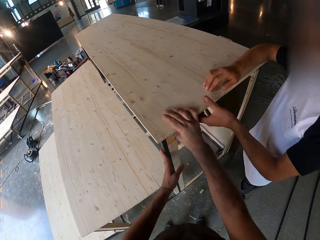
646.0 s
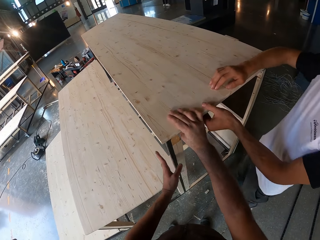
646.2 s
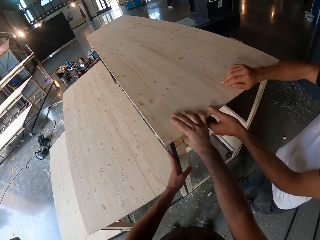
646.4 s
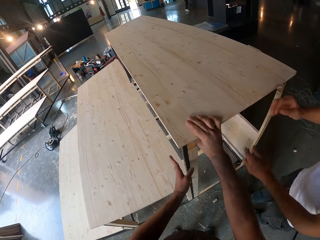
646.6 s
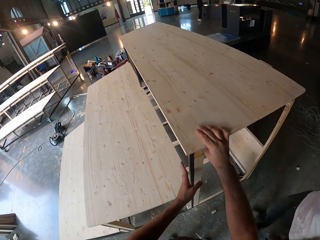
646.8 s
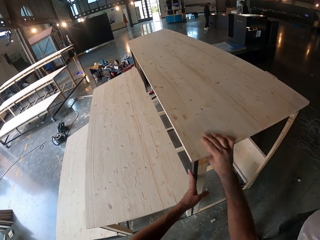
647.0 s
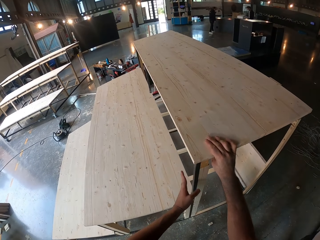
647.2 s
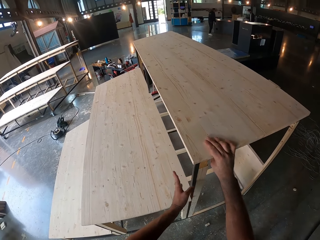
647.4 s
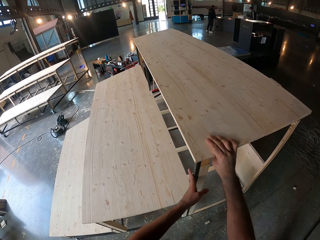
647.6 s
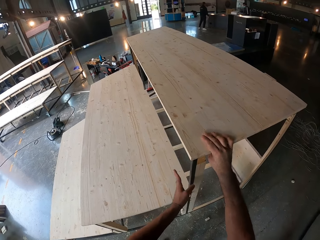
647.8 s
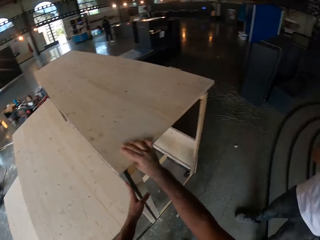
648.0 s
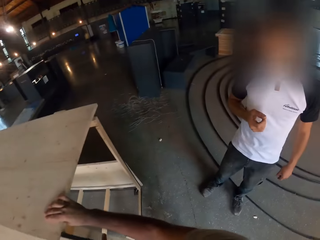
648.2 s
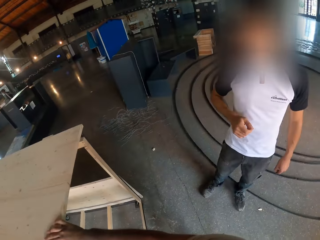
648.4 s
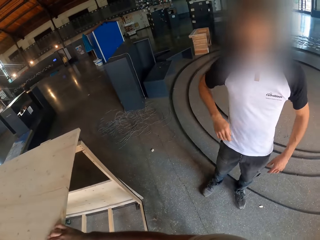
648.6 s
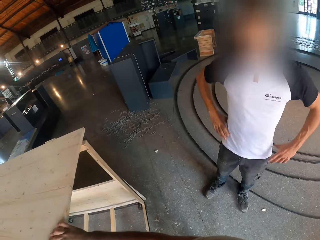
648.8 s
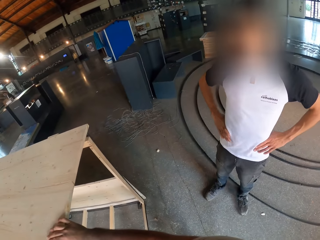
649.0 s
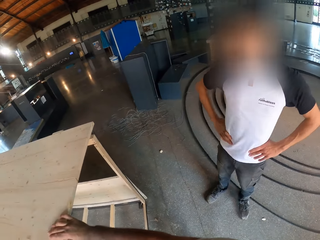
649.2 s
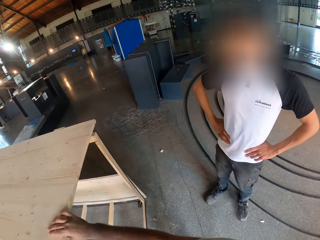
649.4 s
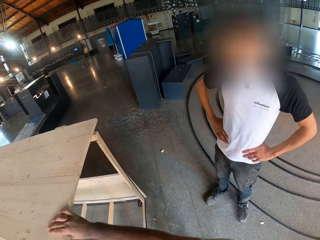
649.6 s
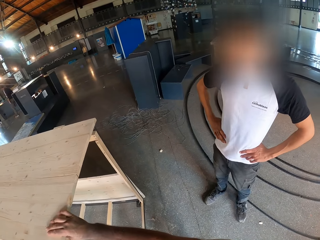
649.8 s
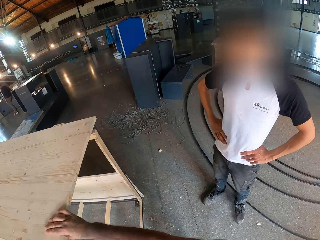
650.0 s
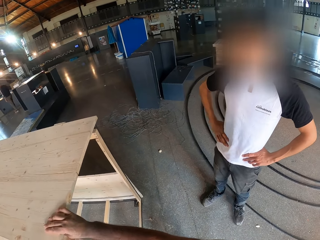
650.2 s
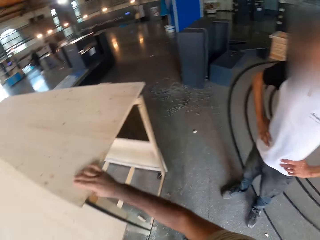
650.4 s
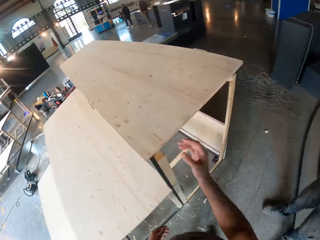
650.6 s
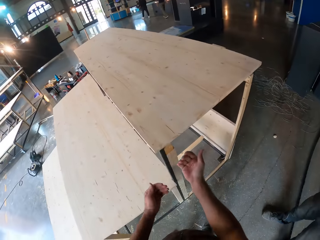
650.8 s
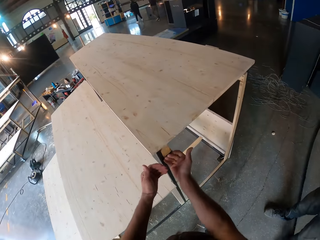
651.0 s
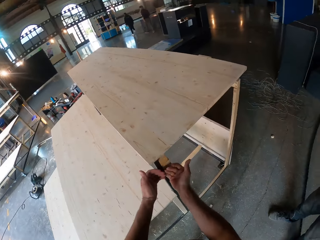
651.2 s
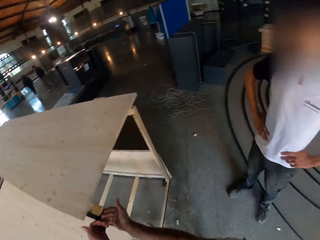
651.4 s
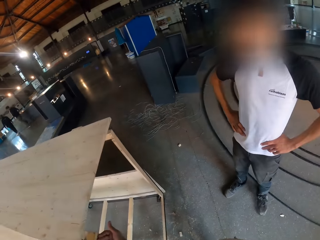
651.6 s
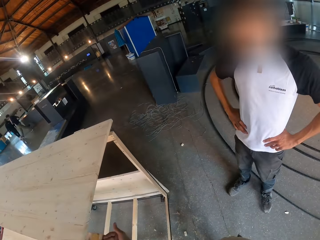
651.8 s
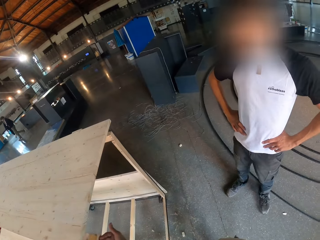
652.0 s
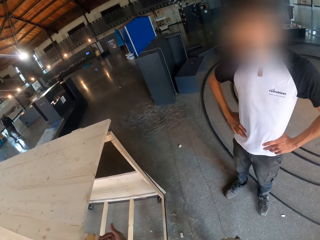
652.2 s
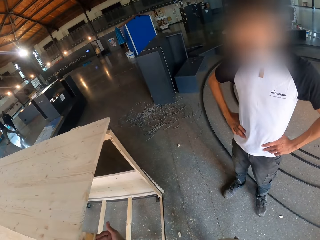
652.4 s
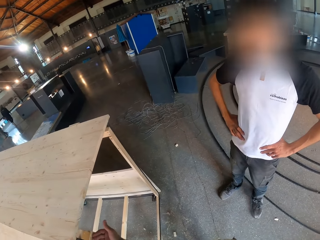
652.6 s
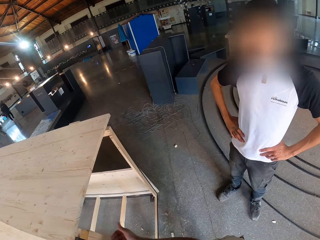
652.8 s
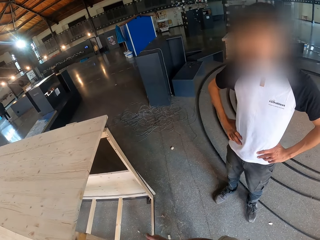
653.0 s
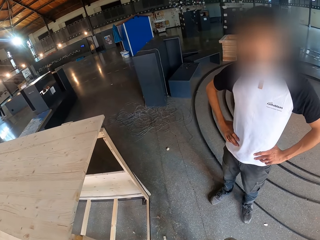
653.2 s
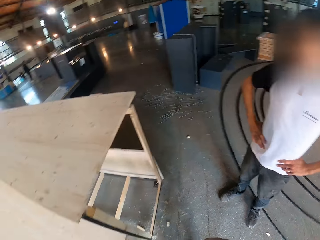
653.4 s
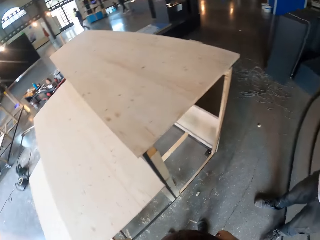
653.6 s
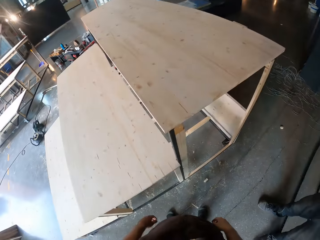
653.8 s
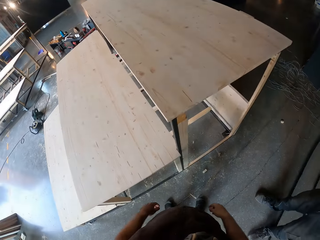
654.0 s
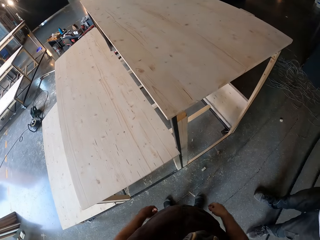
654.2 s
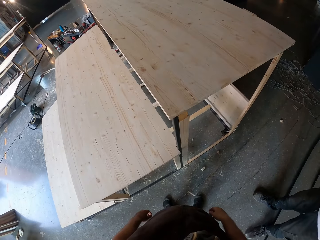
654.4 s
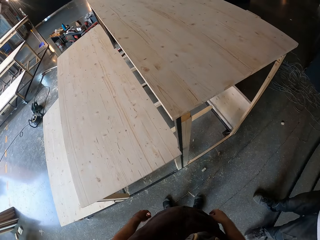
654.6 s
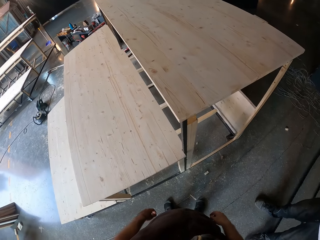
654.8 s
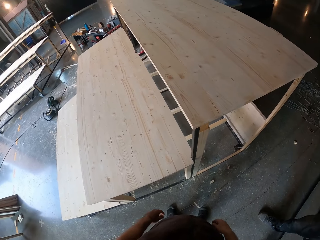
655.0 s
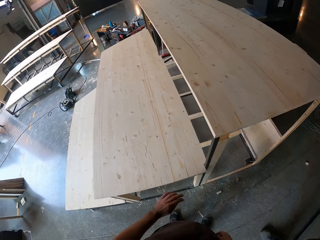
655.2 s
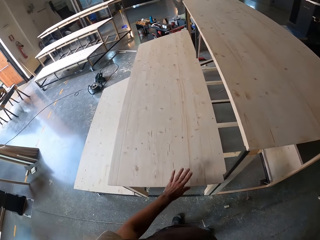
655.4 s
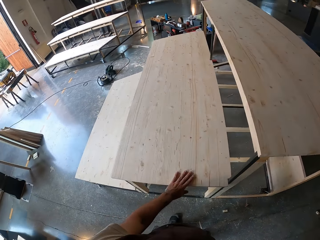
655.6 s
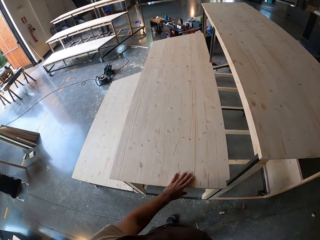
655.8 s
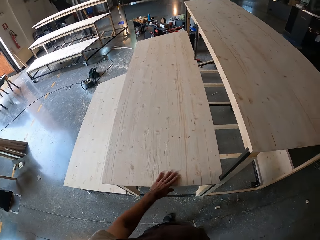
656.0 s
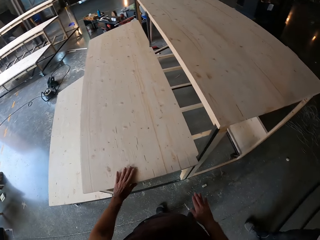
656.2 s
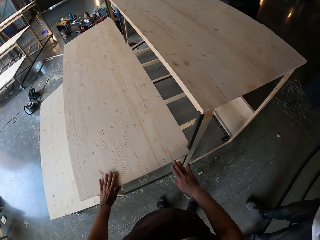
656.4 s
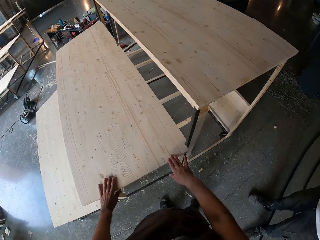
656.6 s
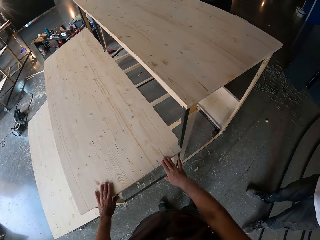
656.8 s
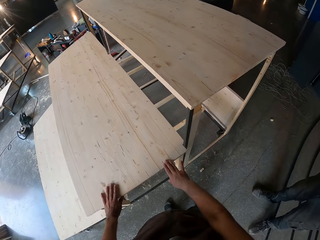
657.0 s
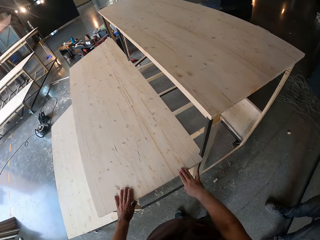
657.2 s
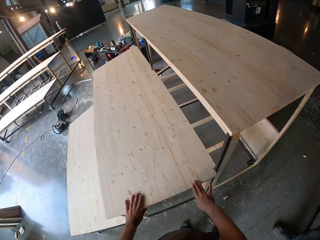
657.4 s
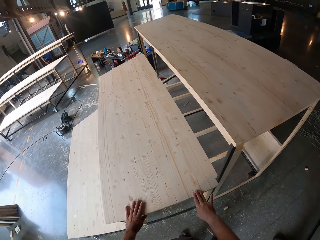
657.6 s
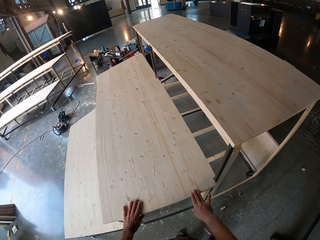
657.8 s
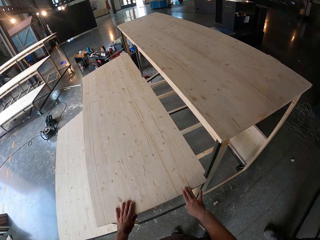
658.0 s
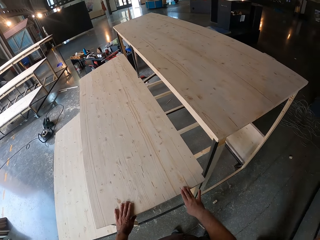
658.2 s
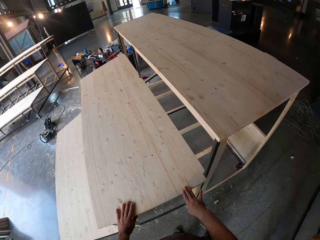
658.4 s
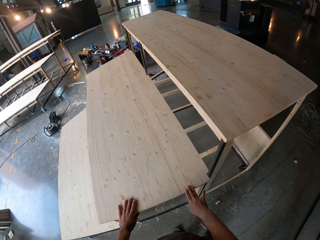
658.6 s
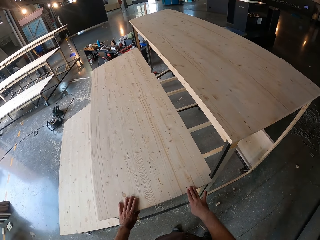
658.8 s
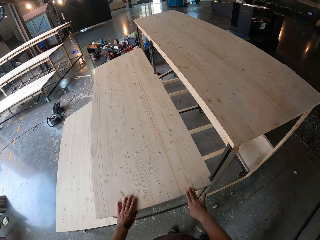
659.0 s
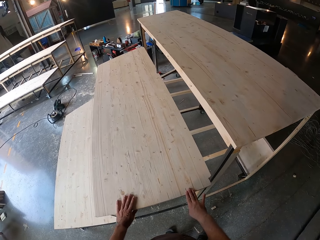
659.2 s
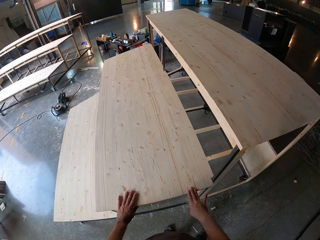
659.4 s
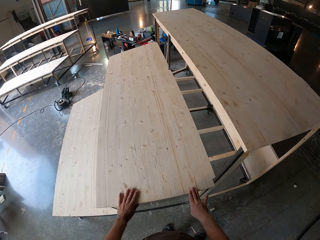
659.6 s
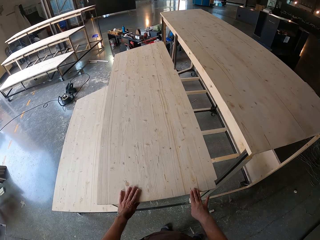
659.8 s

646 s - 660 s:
The camera wearer interacts with the man. He talks to the man. He knocks the table with his left hand. He talks to the man. He places his left hand on the plank. He places both hands on the plank. He touches the table.

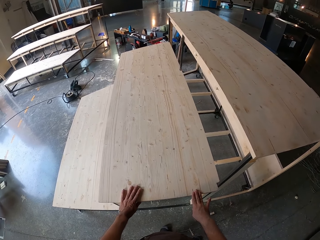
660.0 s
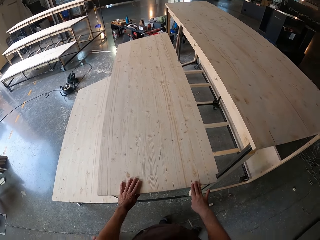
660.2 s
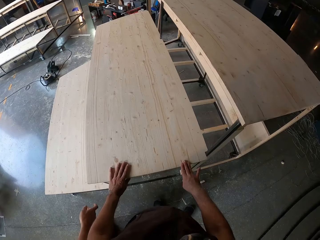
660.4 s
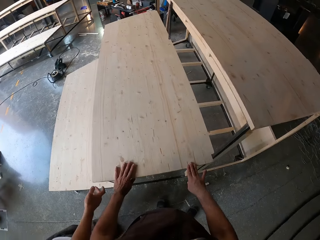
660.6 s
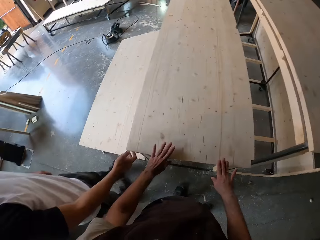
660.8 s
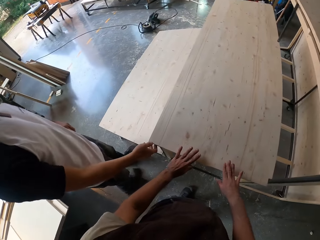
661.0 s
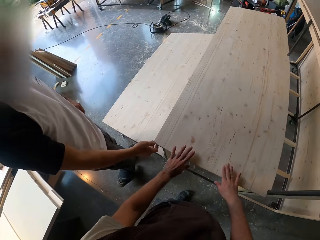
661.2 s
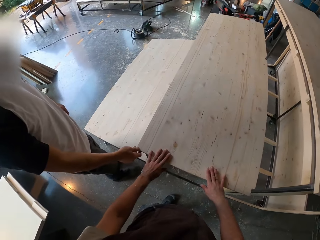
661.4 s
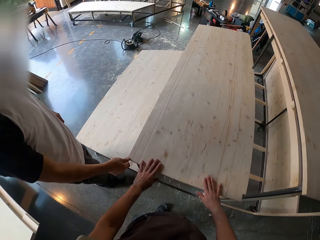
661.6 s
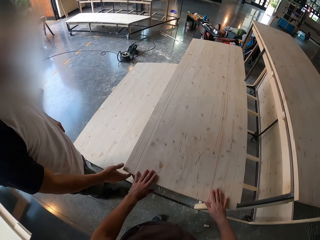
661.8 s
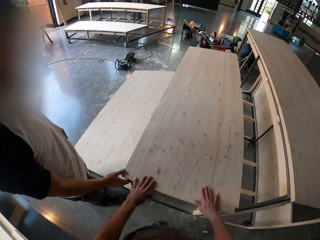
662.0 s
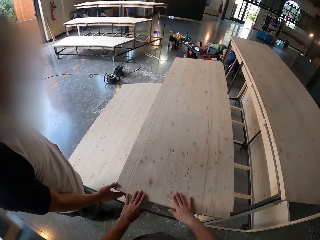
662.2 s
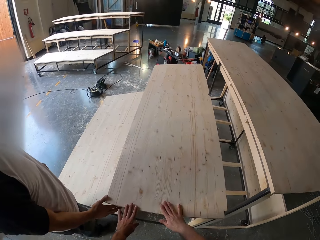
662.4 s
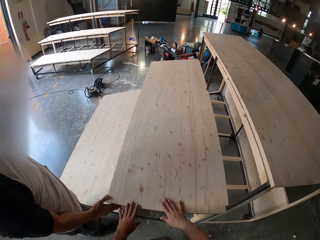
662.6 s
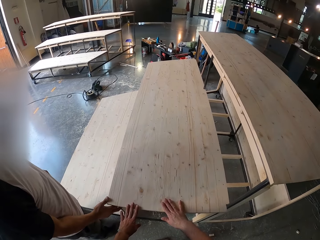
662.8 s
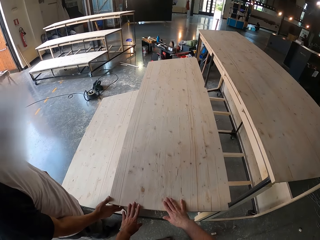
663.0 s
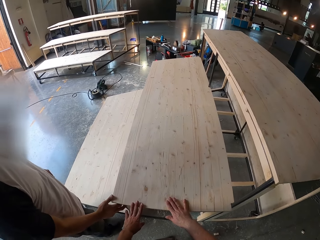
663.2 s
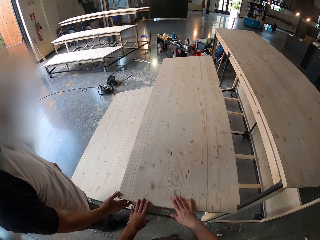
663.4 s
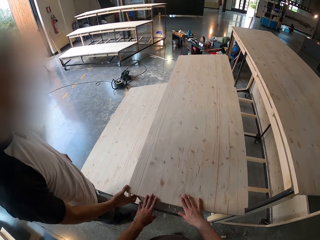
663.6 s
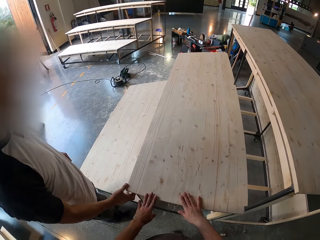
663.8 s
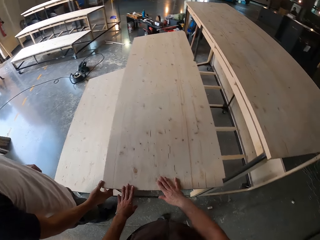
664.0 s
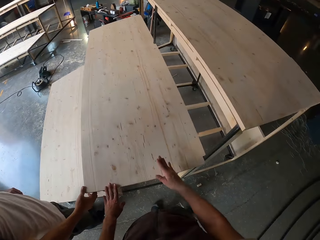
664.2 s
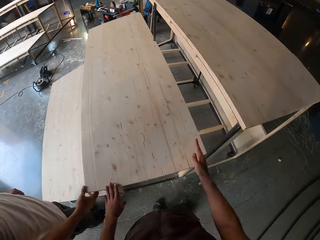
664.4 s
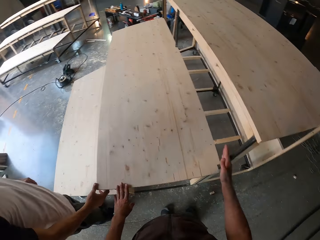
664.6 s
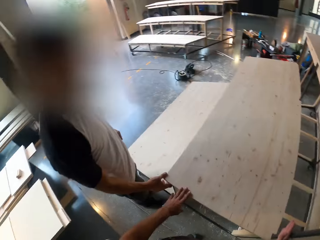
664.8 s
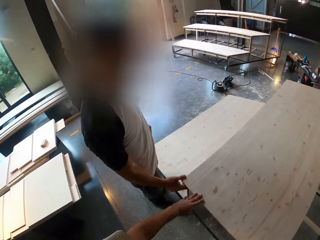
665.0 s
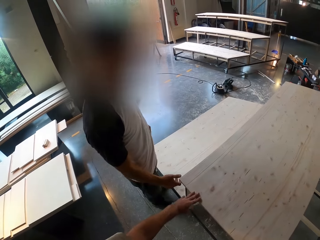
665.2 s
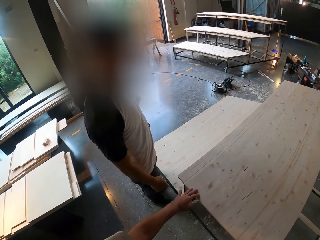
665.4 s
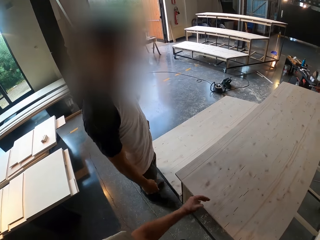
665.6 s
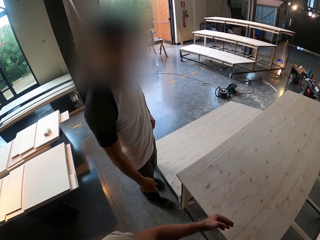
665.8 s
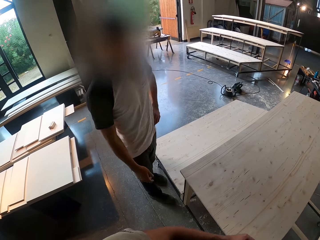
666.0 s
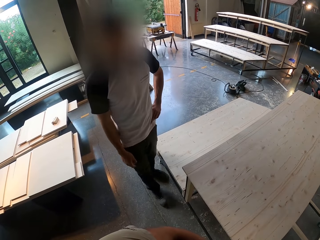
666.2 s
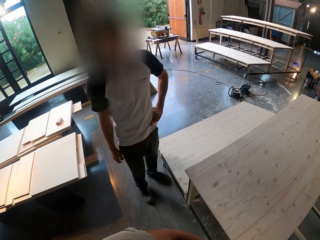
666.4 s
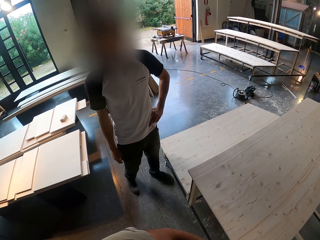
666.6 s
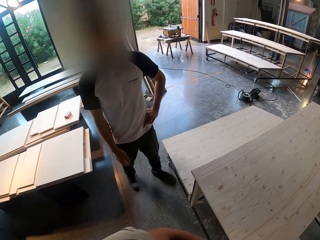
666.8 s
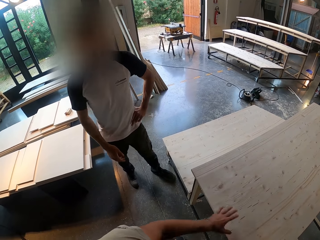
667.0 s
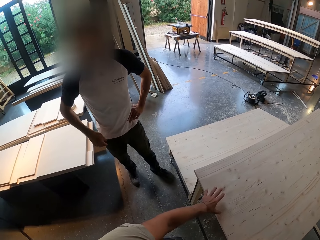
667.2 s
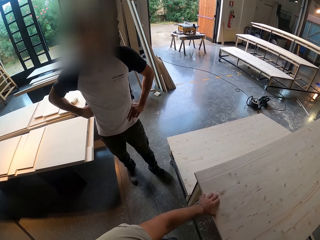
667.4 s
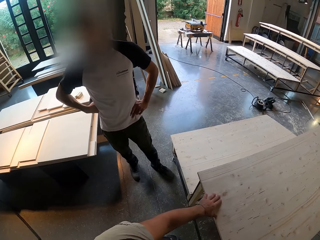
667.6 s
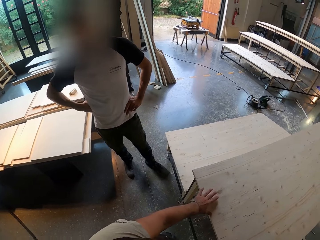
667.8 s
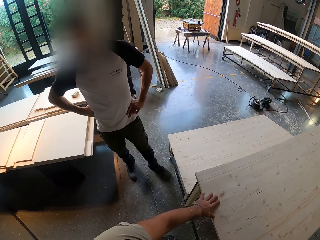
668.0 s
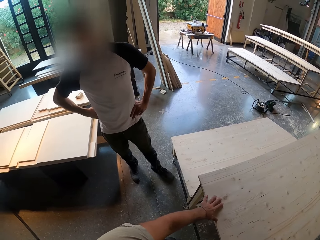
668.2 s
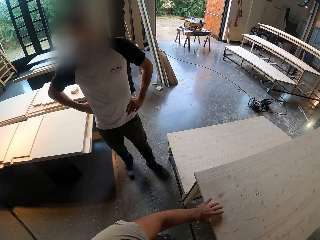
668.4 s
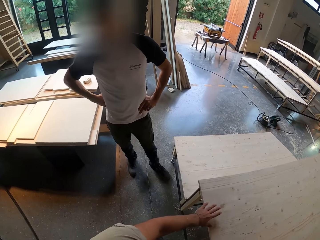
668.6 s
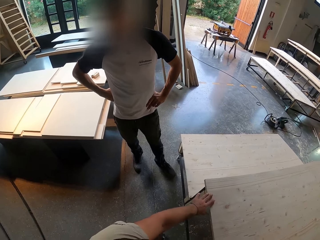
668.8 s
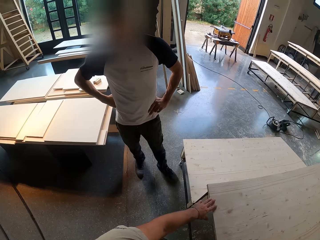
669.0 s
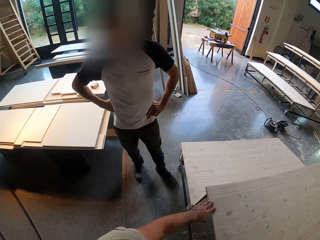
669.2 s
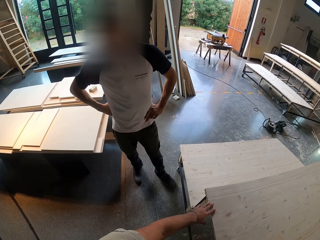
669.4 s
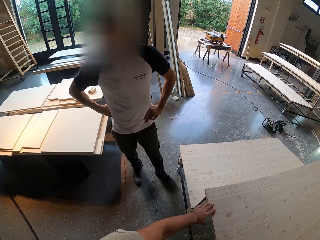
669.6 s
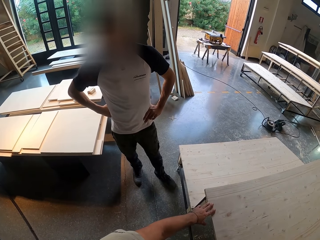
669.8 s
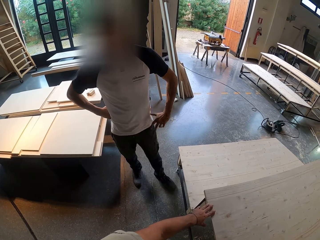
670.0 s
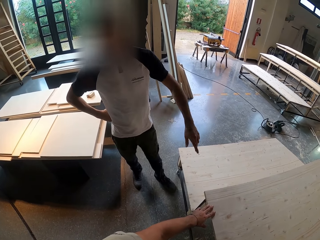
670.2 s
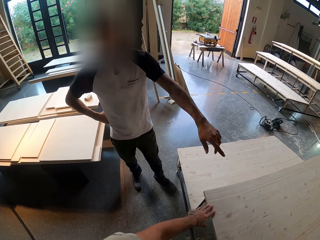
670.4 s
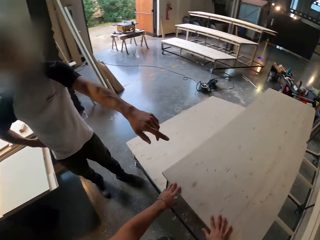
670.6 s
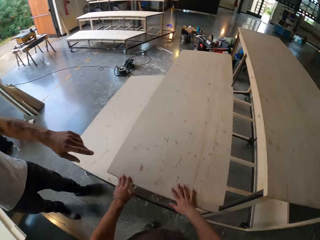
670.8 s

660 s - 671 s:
The man holds the plank with his right hand. The camera wearer interacts with the man. The man touches the table. The camera wearer talks to the man.
